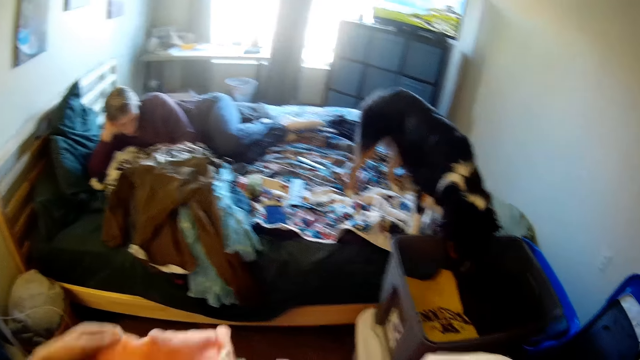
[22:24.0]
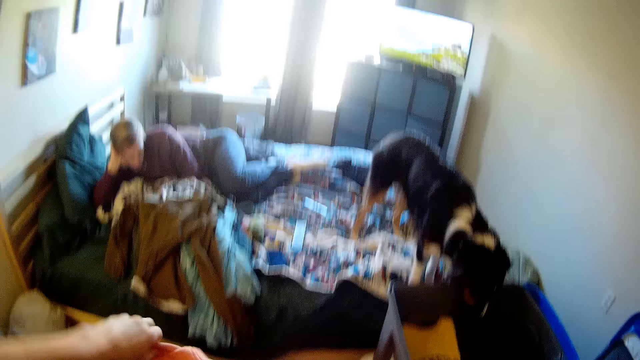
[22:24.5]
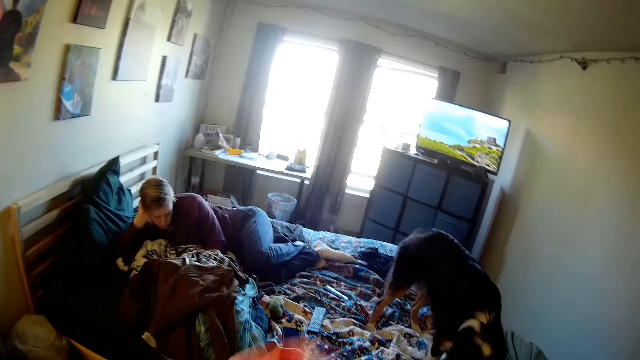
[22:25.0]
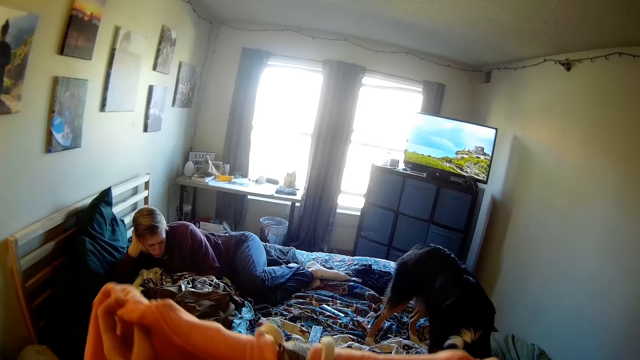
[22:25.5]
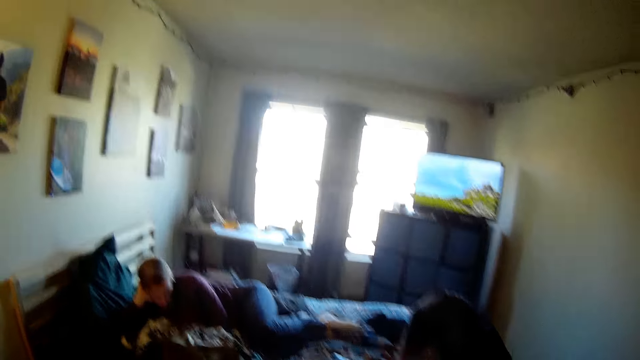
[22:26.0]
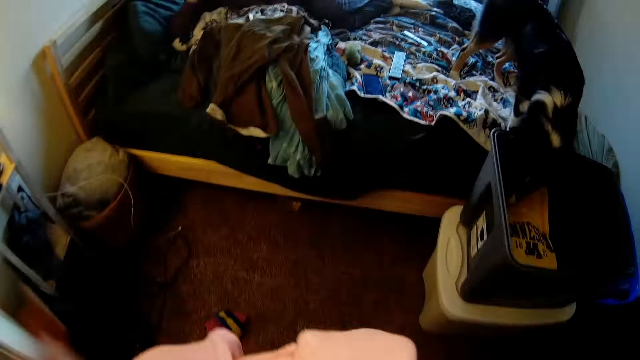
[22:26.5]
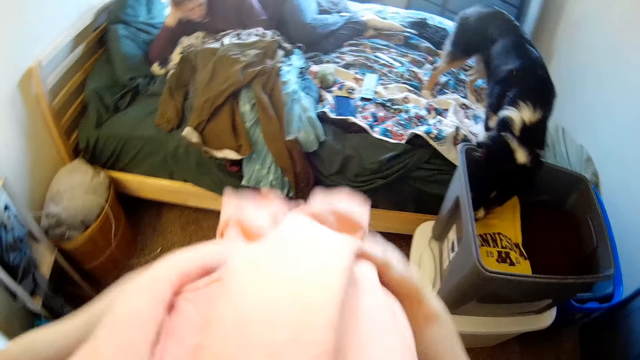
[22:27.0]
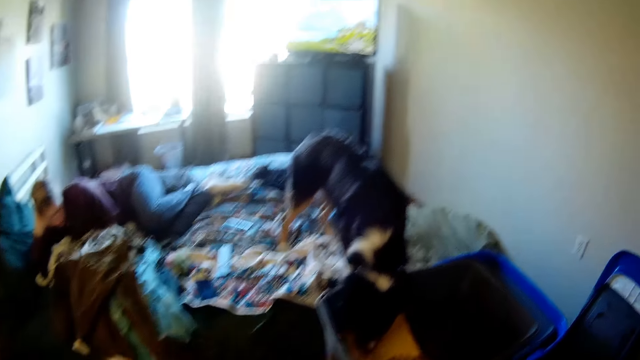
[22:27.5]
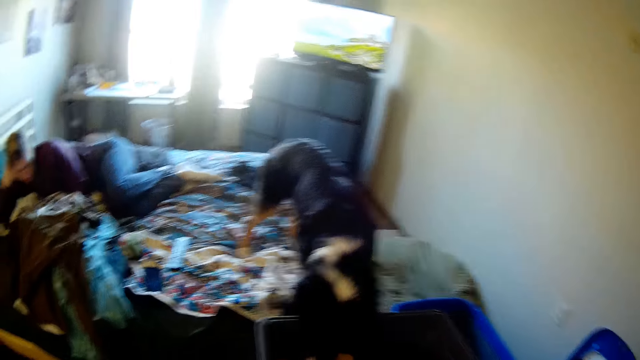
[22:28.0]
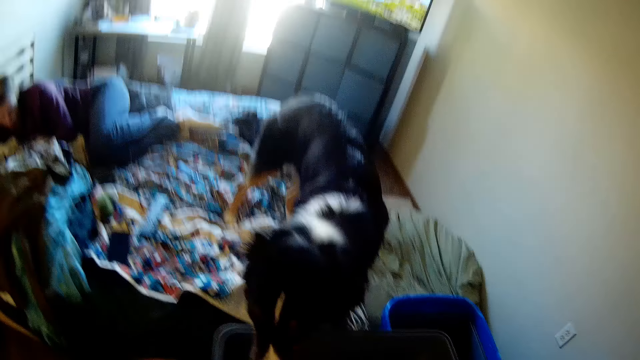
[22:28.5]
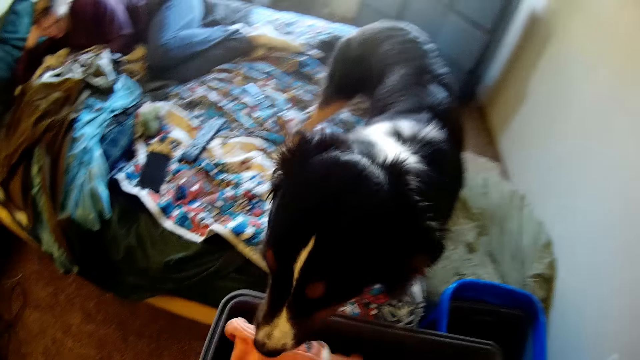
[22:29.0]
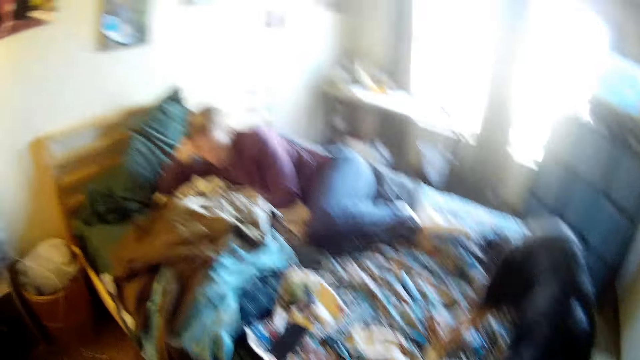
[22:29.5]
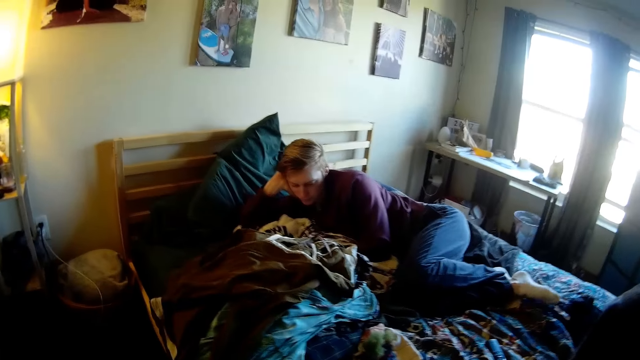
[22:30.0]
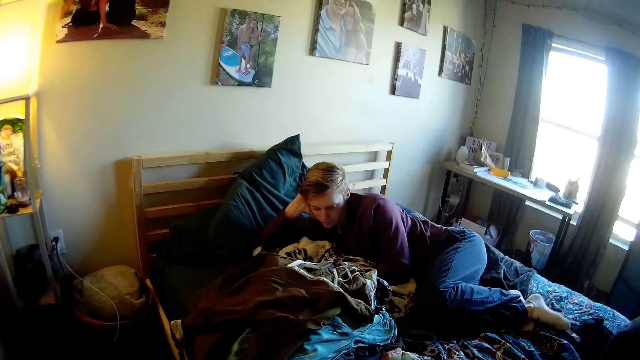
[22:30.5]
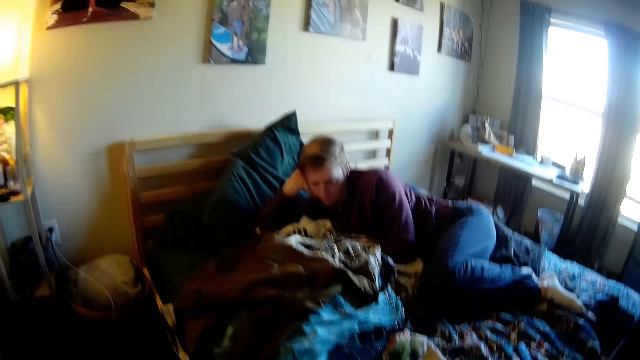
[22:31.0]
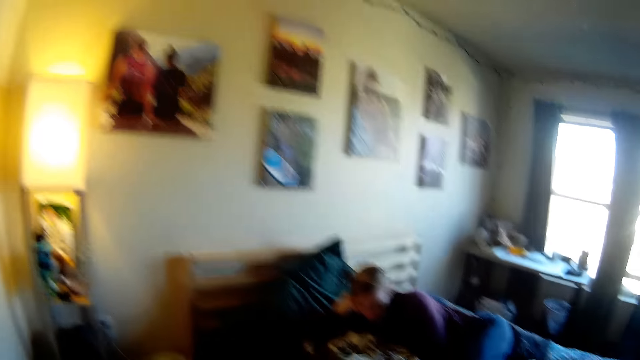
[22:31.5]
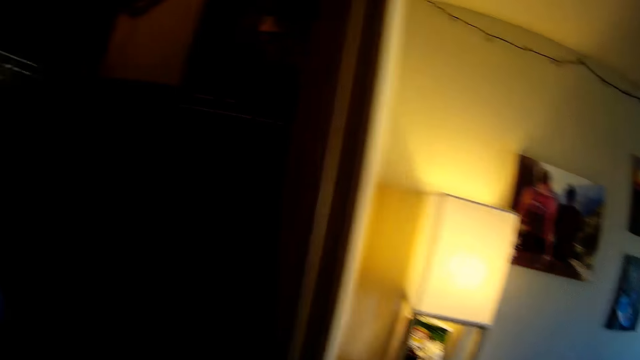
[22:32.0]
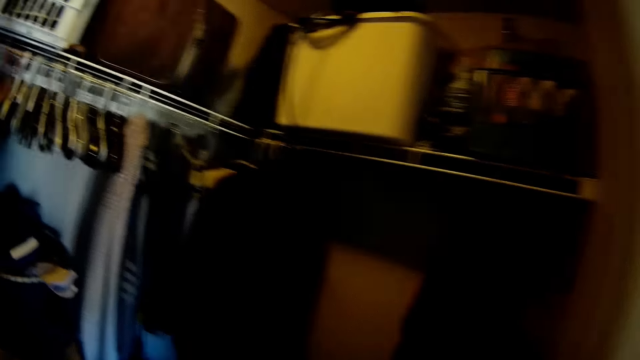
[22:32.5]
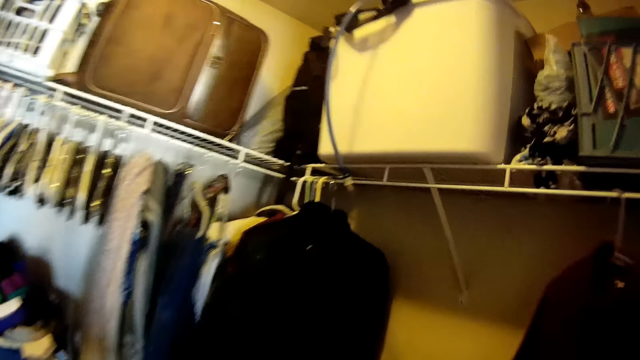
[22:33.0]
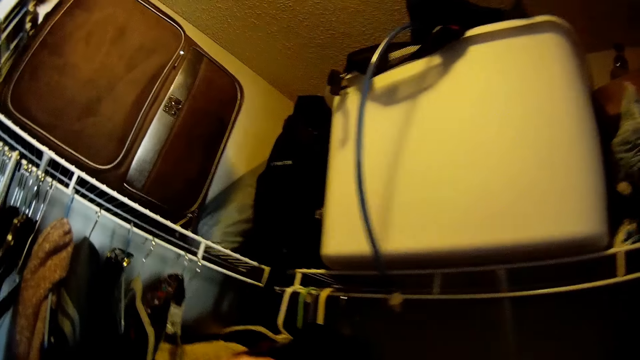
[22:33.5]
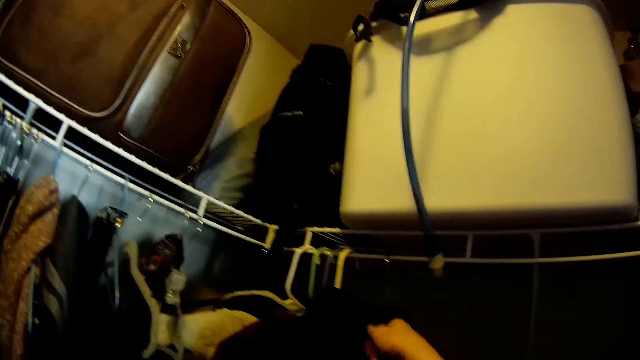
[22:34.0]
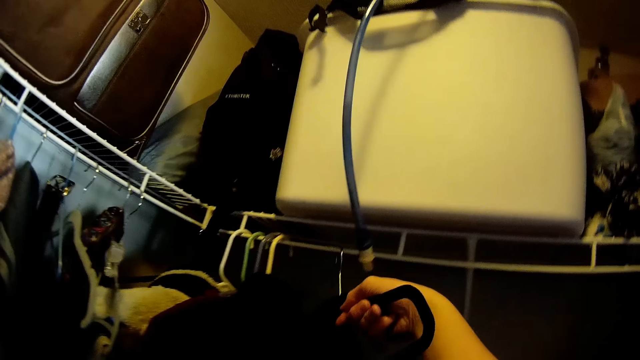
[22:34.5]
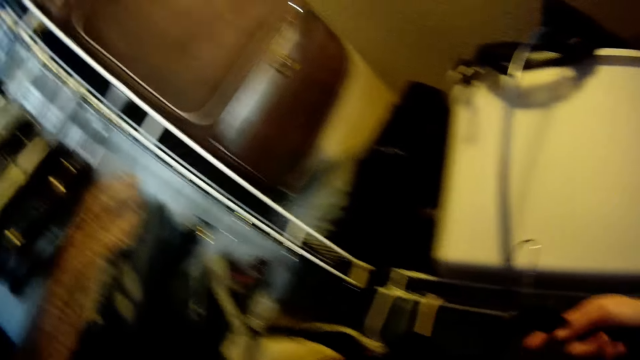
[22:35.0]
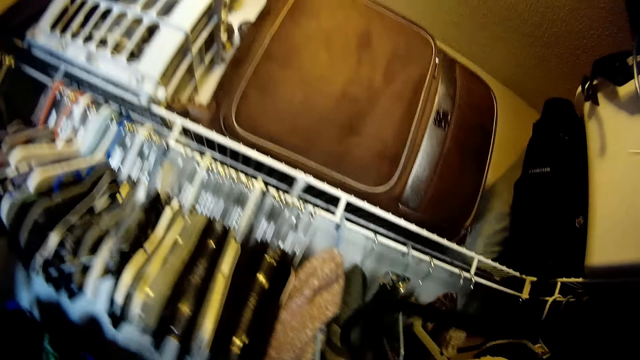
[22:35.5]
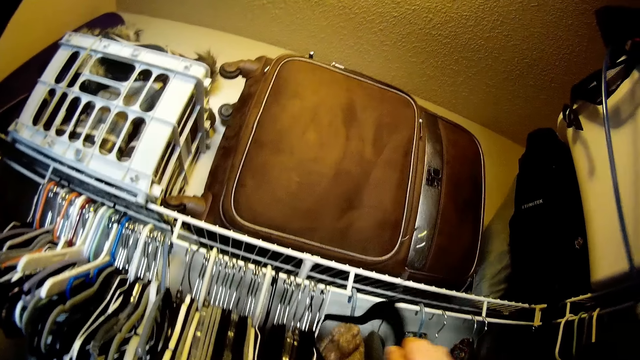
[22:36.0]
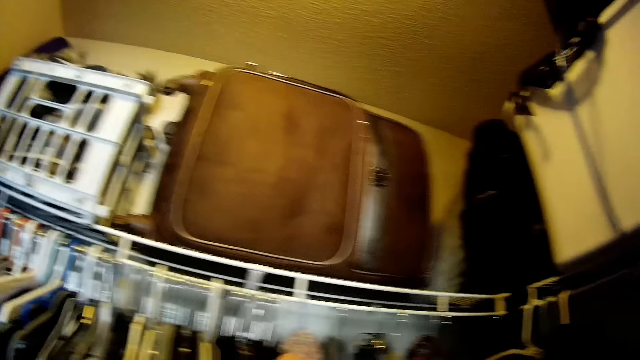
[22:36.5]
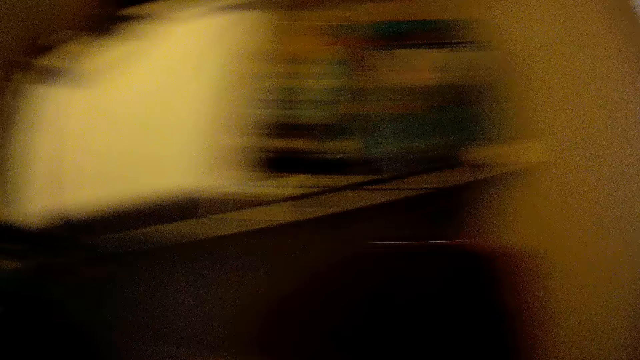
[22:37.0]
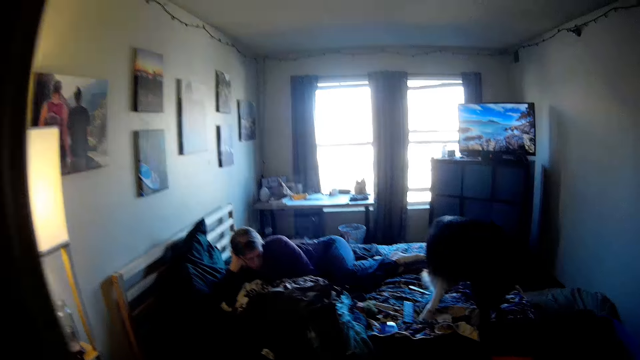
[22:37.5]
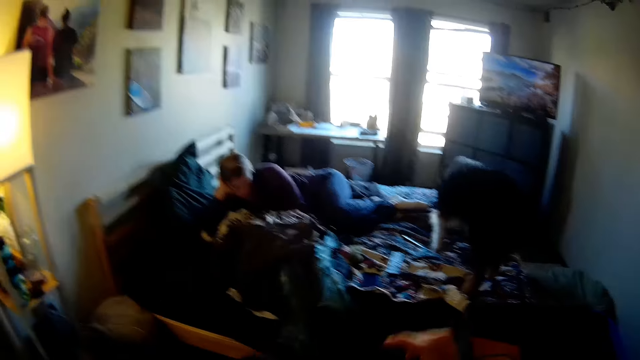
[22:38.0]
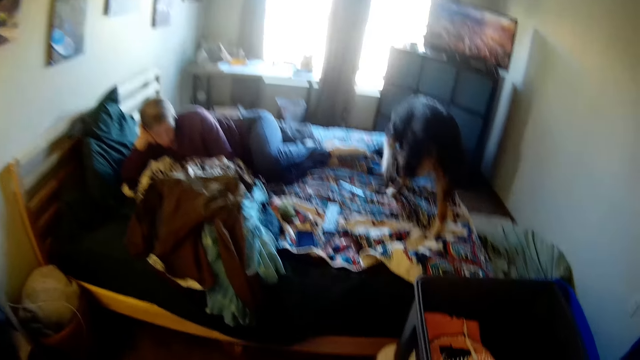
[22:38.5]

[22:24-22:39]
The camera wearer folds the cloth in his hands. He places the cloth in his hands in the bucket. He turns around. He walks to the wardrobe. He picks up another cloth on the hanger from the wardrobe. He places the hanger on a frame in the wardrobe. He turns around.

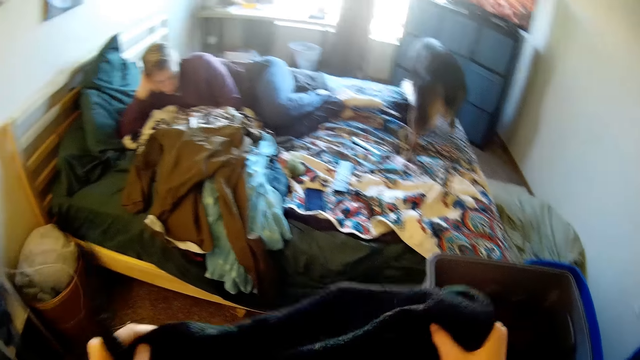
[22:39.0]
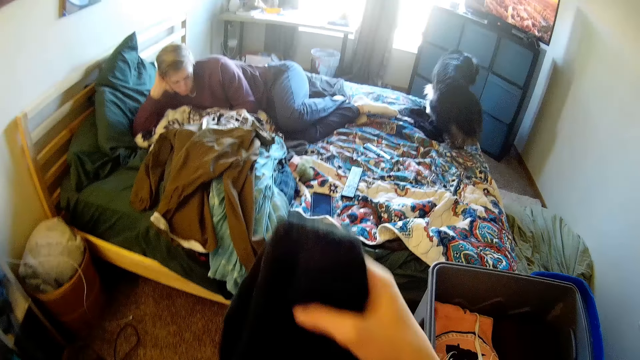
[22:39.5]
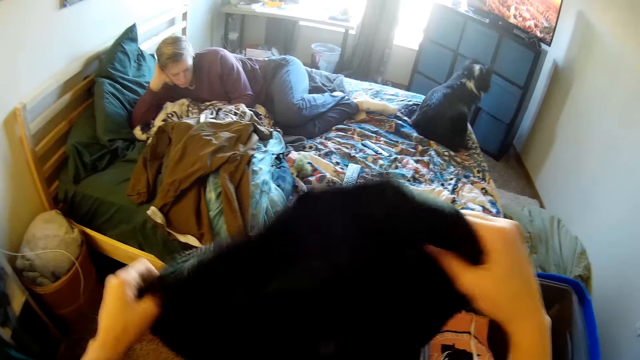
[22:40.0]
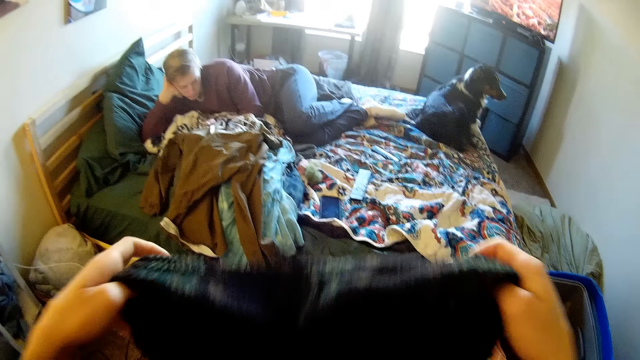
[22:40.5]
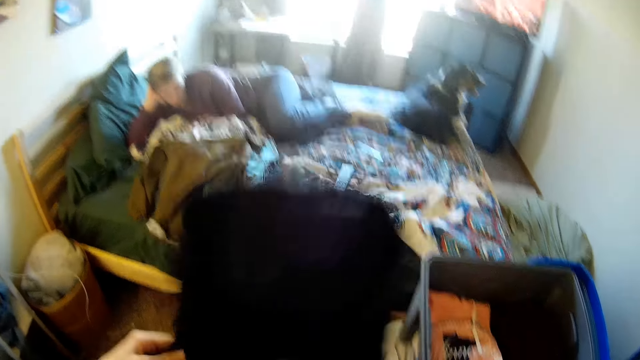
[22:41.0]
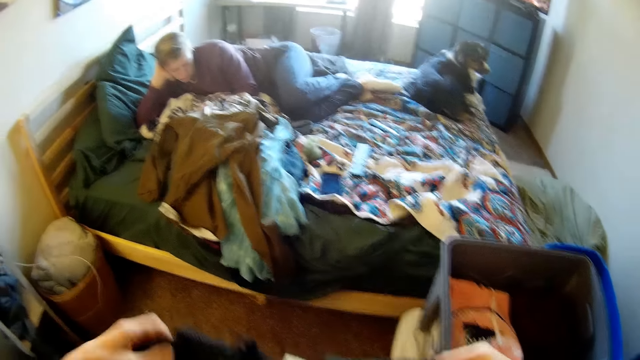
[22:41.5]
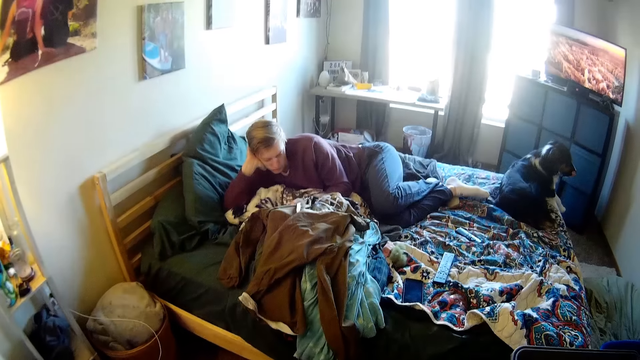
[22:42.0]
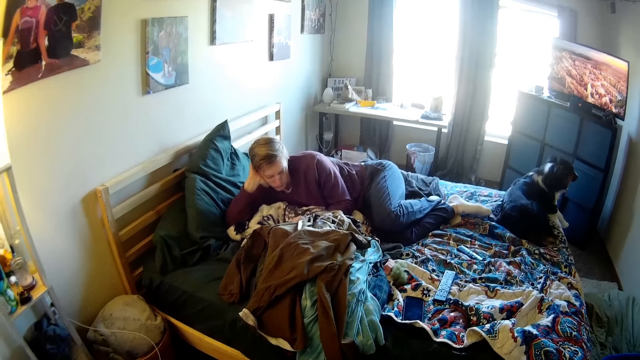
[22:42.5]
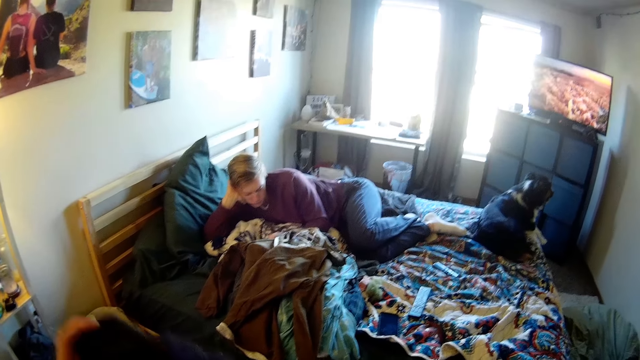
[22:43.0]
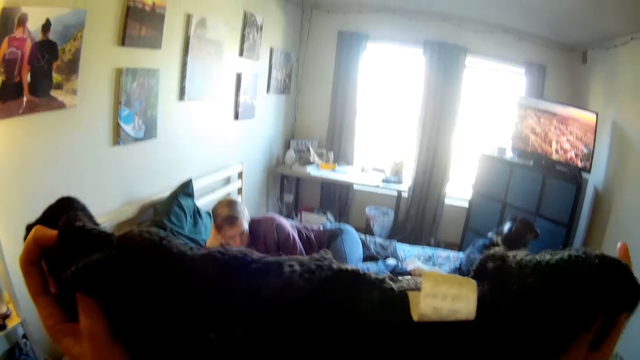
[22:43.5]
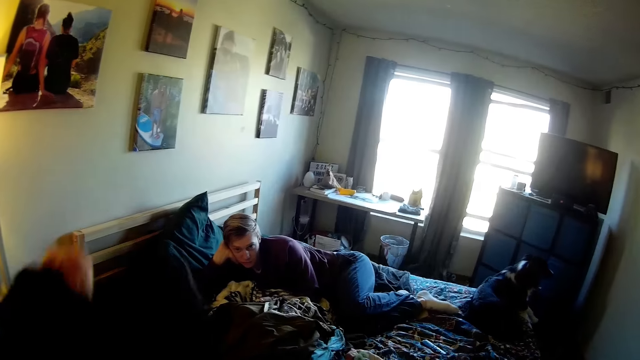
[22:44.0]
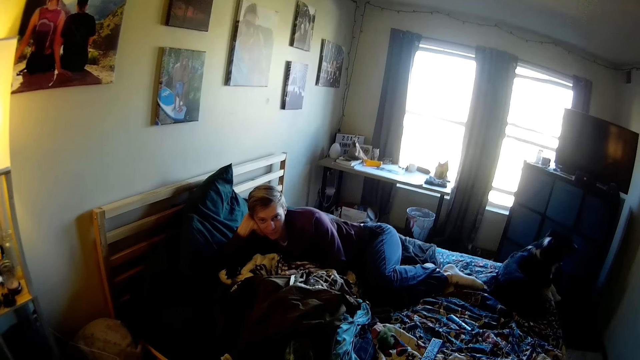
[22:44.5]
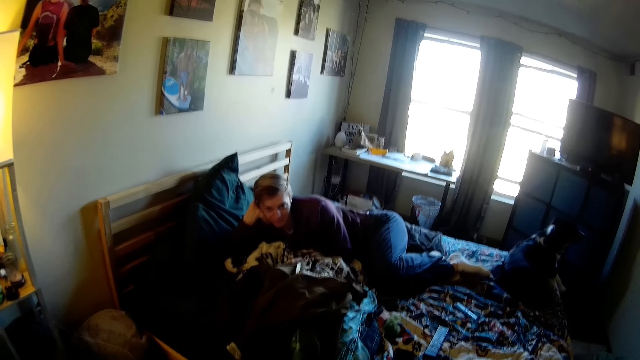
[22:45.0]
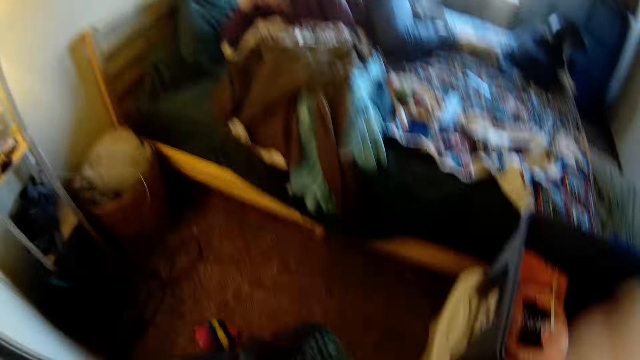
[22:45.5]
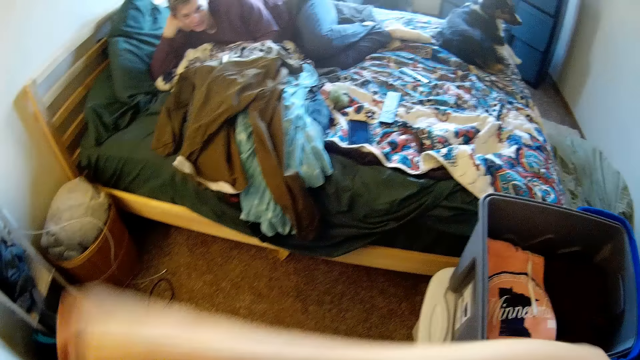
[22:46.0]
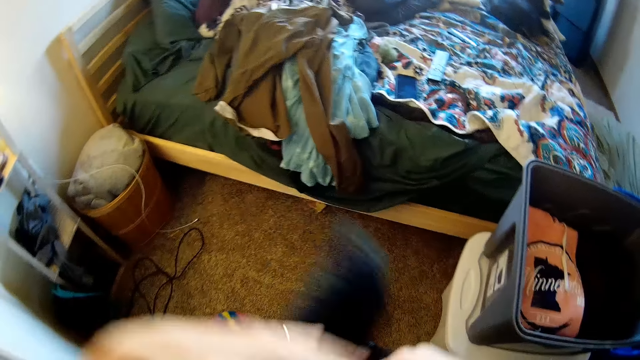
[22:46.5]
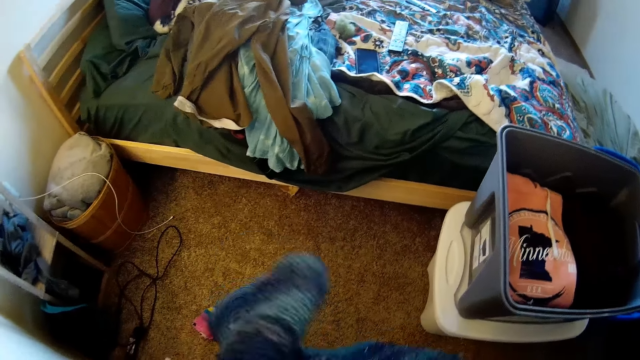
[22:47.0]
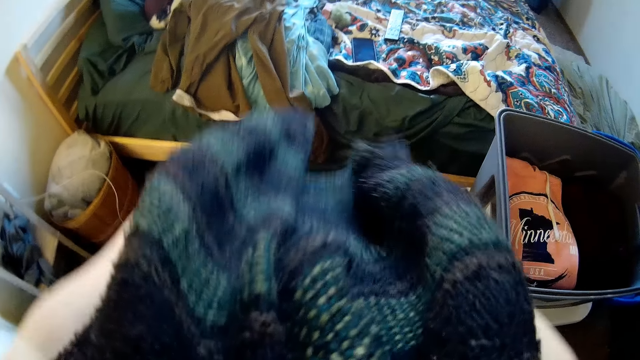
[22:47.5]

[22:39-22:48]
The camera wearer folds the cloth in his hands. He holds apparel and folds the apparel.
